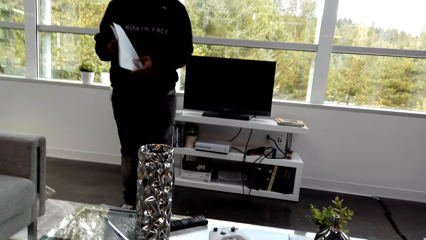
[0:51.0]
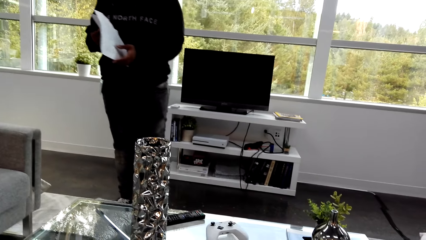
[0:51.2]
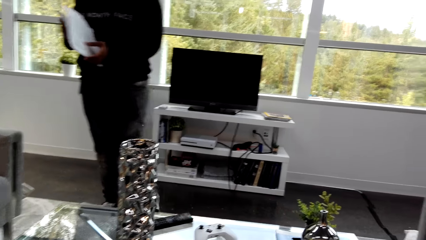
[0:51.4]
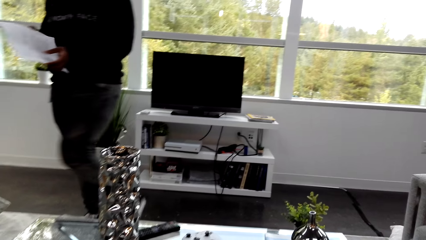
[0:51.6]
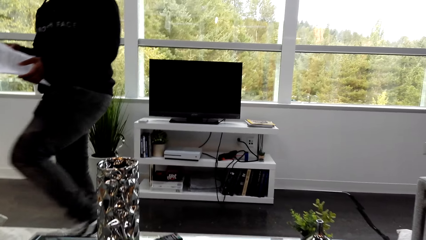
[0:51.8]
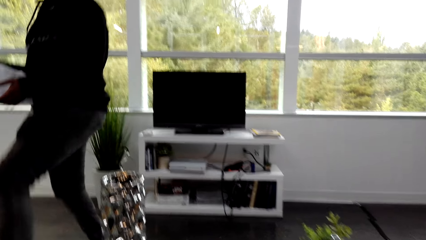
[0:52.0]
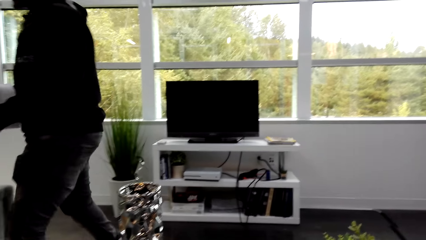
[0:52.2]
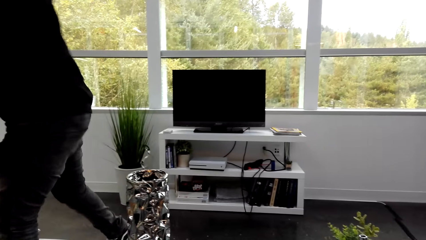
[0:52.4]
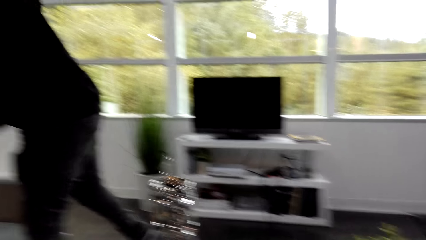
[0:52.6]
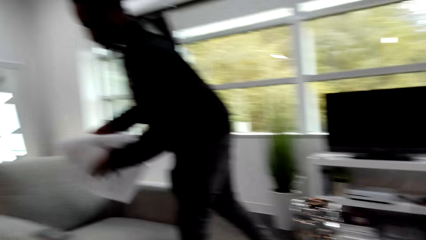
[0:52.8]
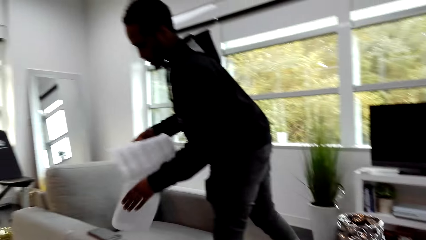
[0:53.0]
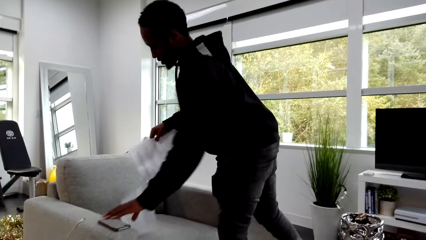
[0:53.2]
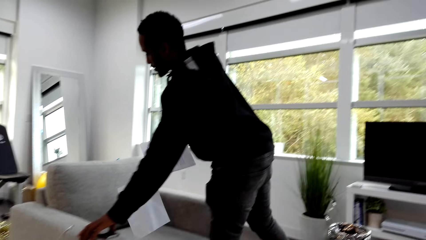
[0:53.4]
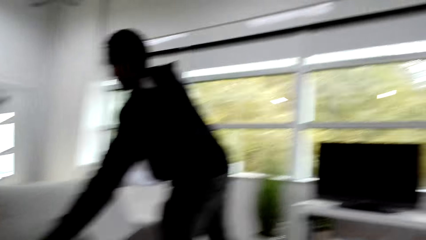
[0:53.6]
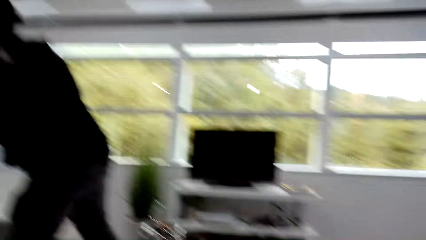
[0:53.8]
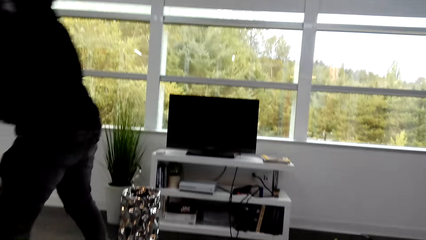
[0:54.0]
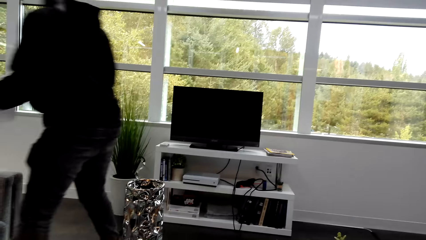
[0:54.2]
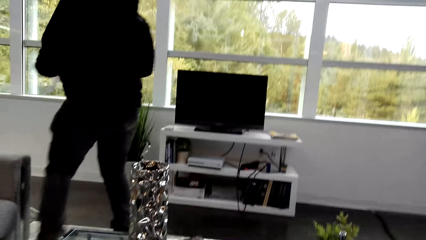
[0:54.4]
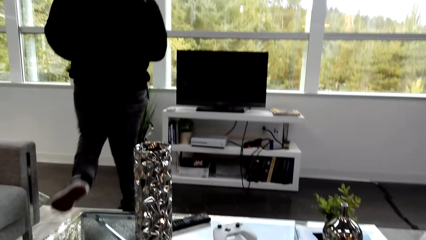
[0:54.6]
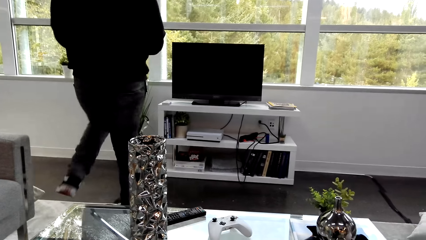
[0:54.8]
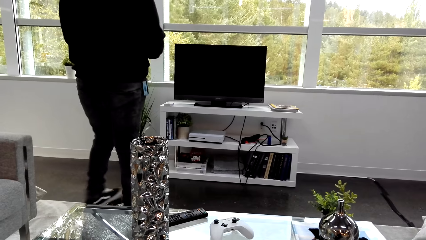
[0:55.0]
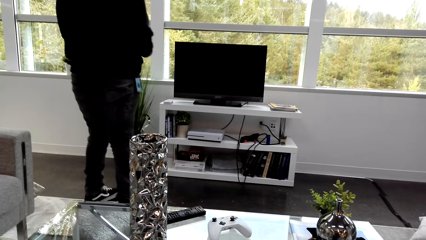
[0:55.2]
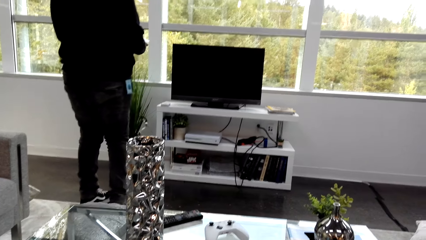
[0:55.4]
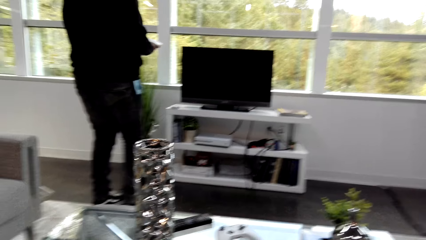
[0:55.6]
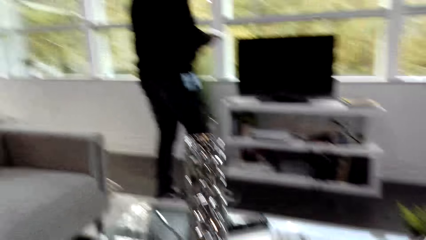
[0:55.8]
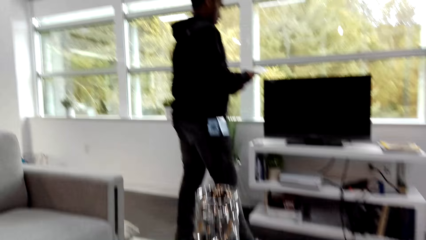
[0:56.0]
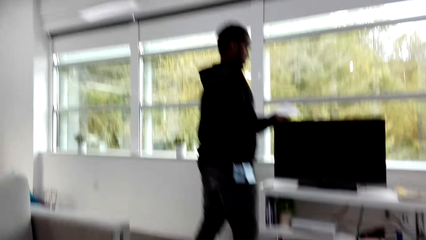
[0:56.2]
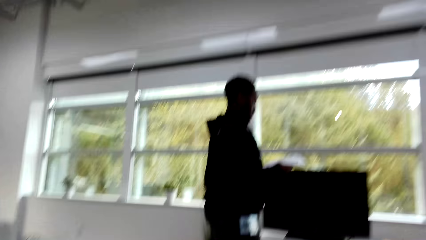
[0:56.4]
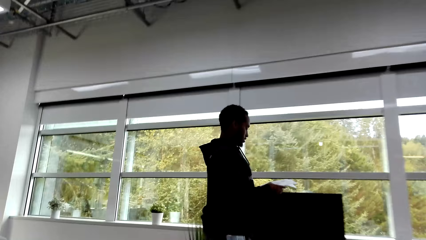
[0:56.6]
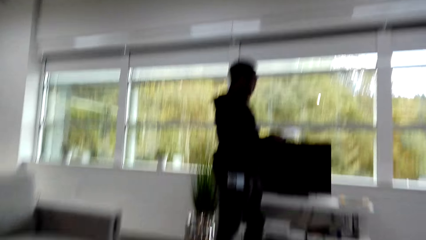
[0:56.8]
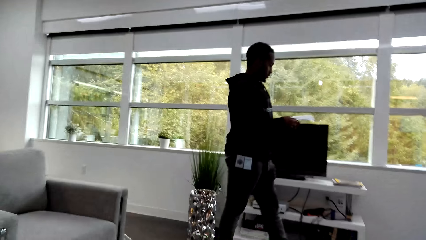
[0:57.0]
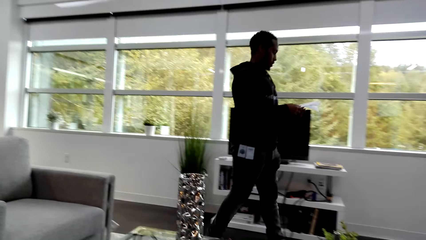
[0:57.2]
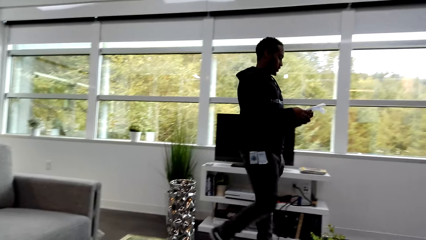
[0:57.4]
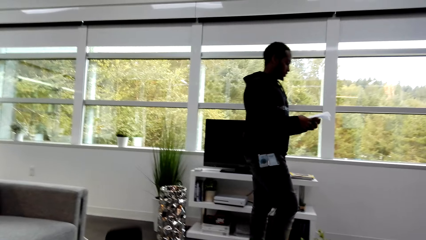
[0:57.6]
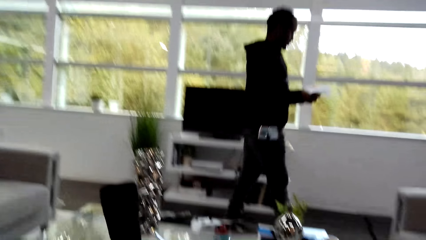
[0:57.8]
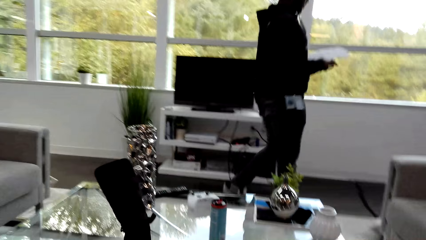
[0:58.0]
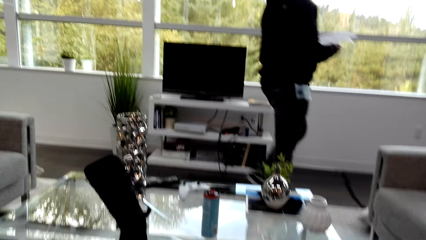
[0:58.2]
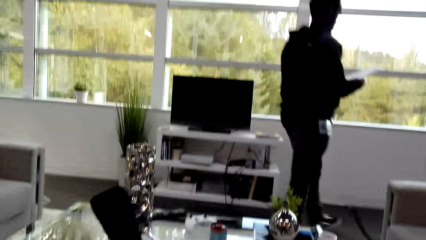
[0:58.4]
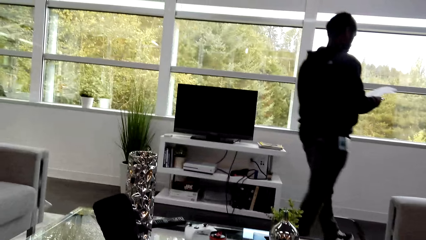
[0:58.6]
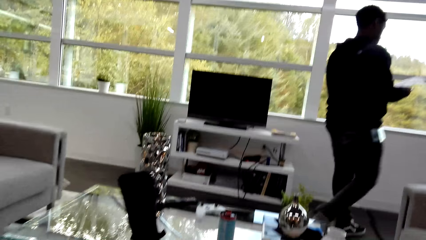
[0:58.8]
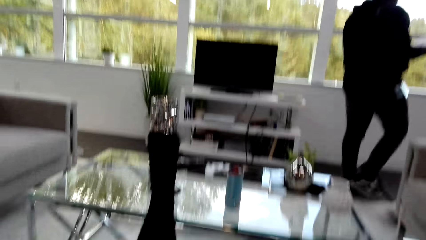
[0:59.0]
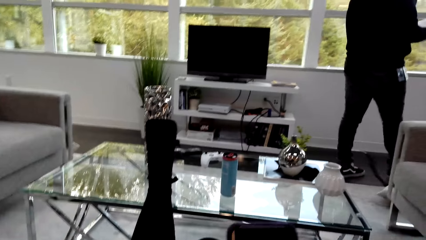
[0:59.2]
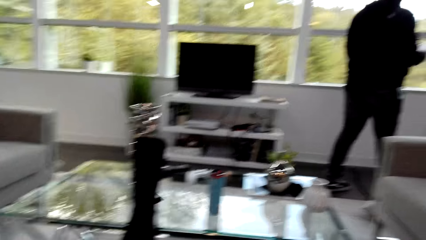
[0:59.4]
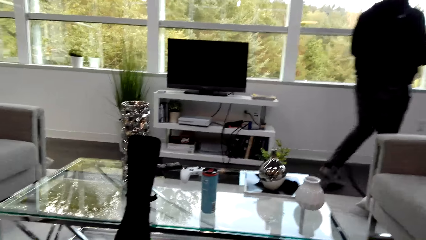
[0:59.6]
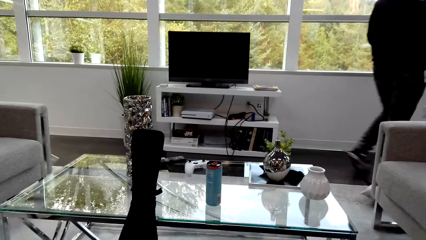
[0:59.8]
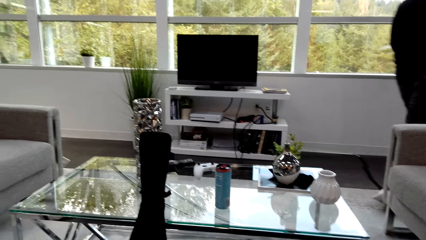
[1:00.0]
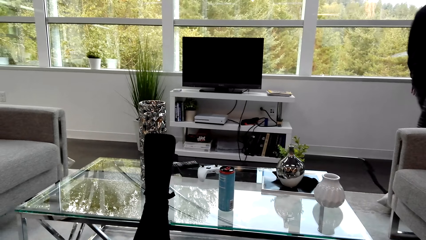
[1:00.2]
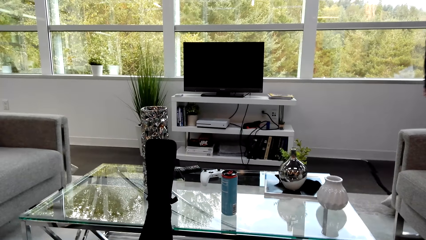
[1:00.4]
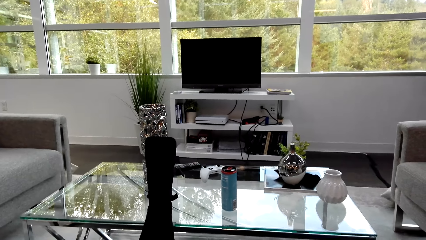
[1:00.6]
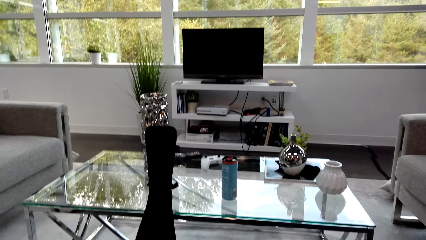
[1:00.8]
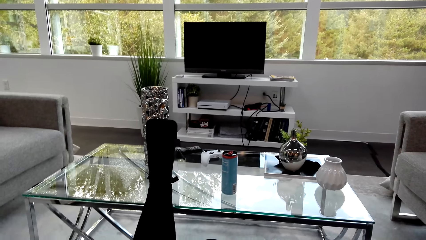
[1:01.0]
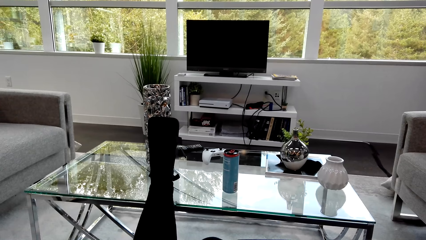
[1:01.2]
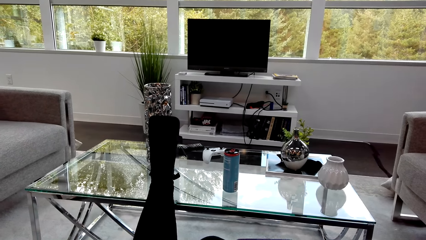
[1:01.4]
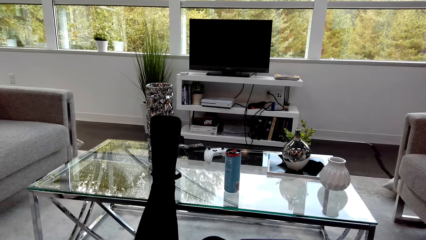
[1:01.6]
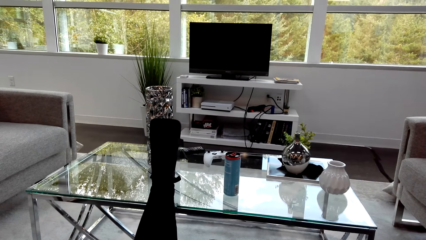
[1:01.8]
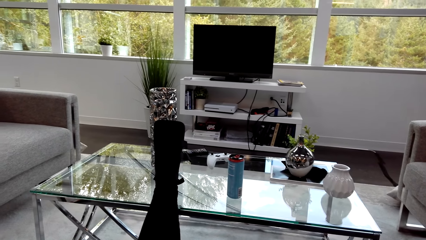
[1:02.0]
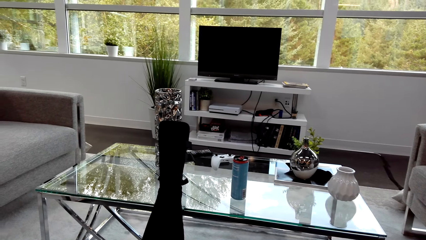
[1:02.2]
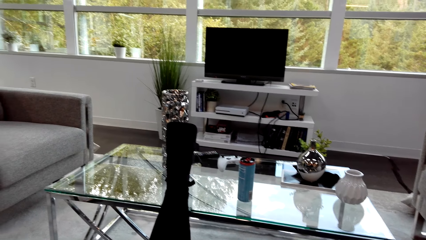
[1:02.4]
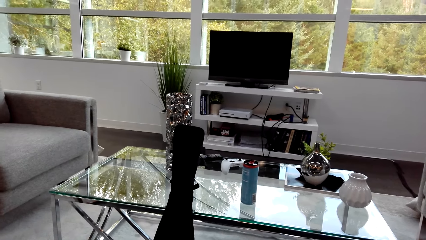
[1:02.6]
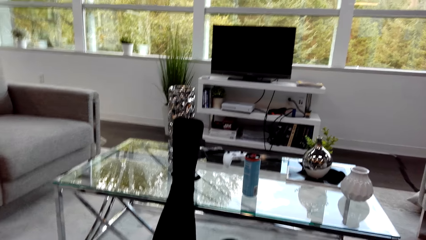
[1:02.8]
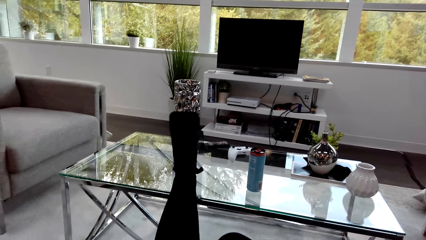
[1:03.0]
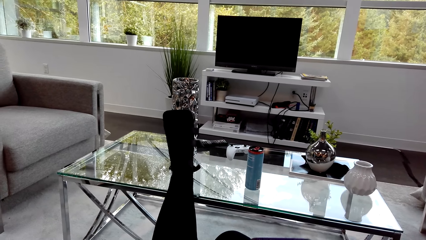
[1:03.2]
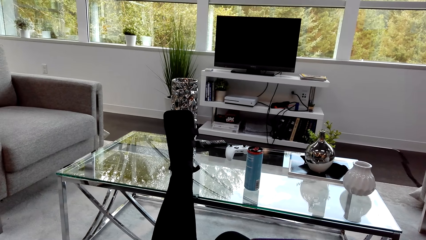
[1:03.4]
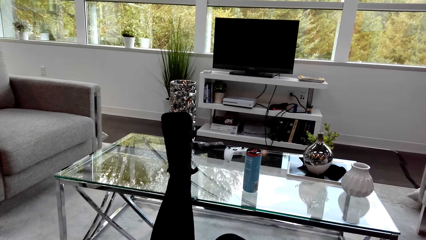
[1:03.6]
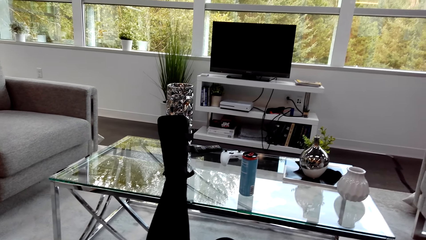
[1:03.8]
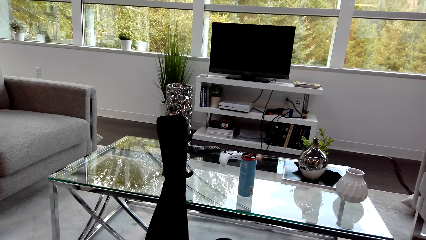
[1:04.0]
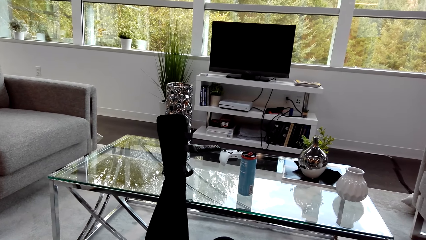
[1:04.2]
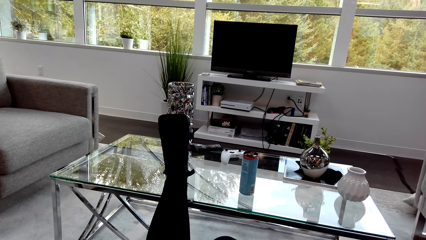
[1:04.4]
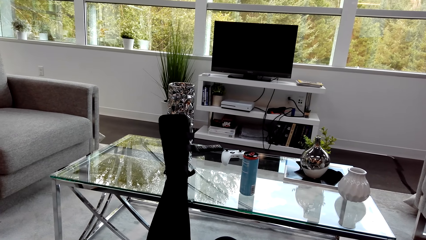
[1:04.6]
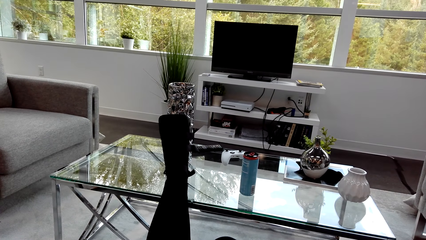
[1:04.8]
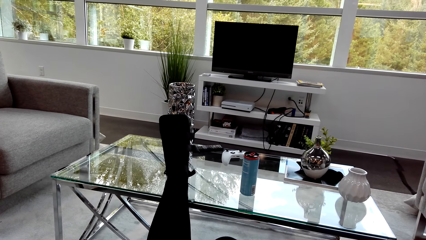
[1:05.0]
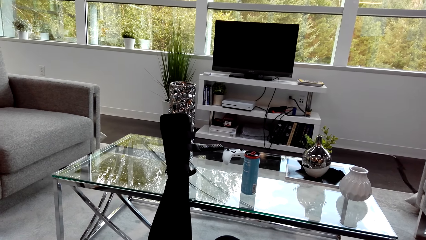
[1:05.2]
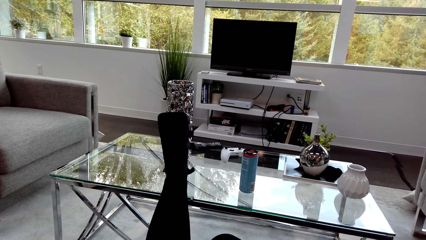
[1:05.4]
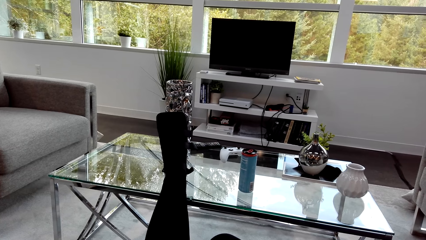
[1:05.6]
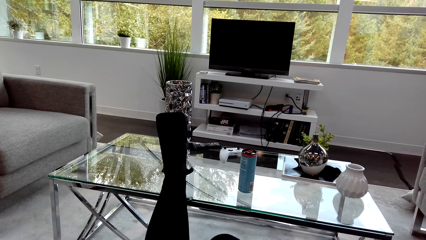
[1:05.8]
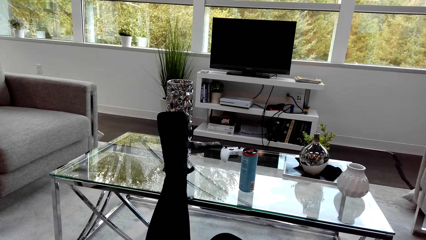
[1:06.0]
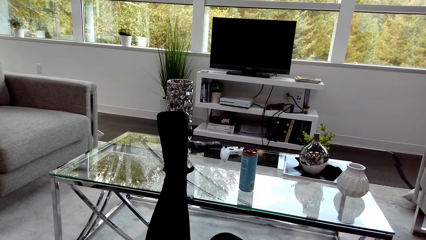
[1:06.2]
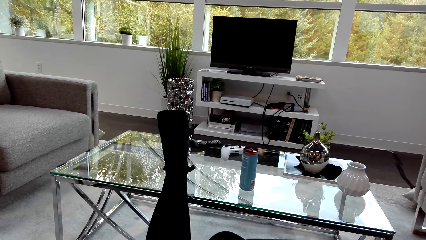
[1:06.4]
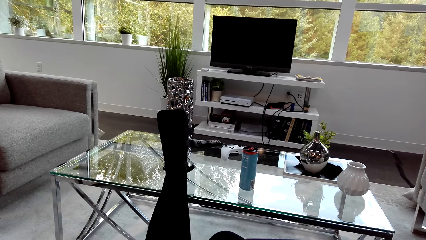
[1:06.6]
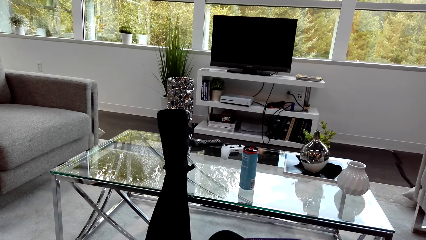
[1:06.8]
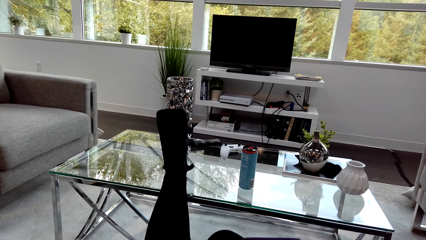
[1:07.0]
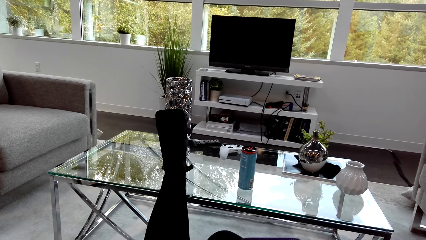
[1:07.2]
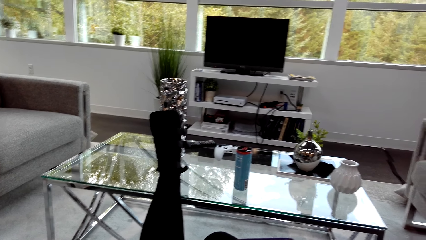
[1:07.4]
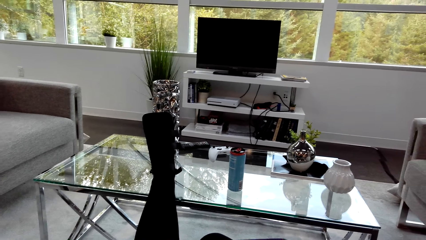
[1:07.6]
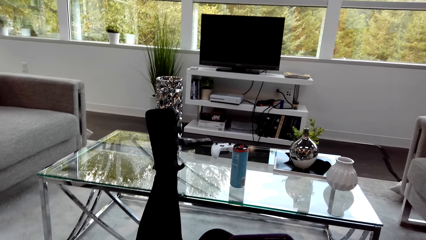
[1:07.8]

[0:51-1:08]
A man walks around and talks with the camera wearer. The man talks with the camera wearer again. The man holds the paper. The camera wearer looks around. They walk around. The man talks with the camera wearer. The camera wearer looks around the room. The man talks with the camera wearer.
